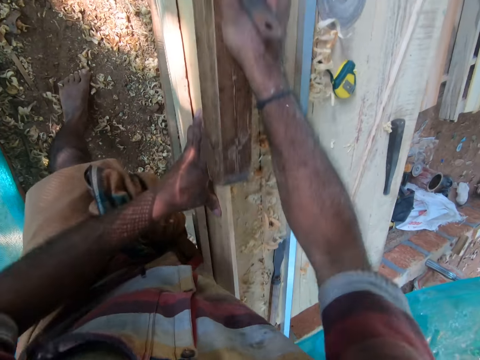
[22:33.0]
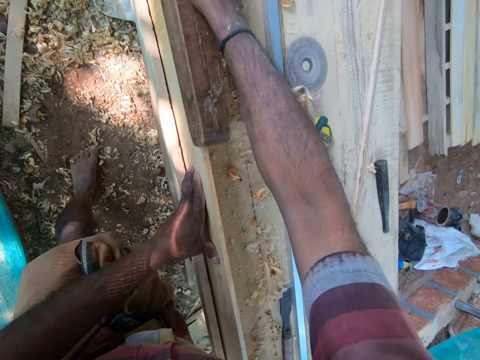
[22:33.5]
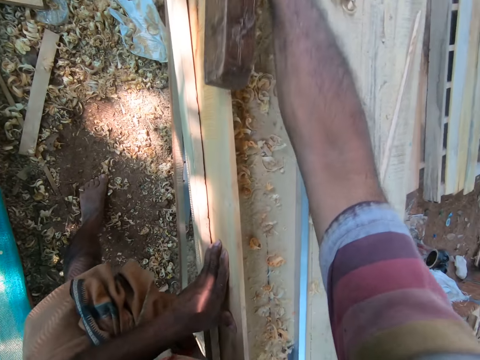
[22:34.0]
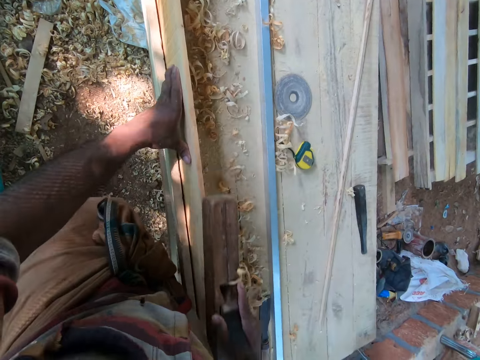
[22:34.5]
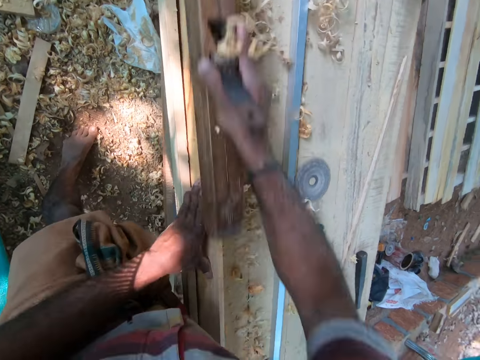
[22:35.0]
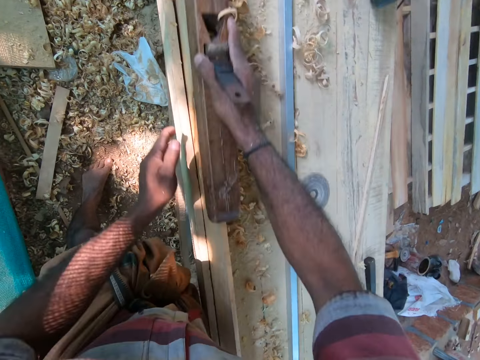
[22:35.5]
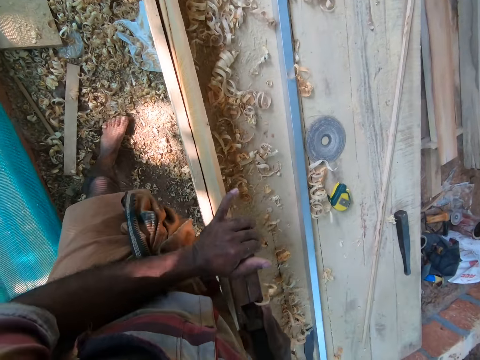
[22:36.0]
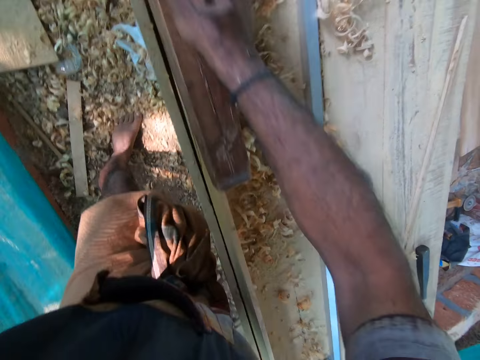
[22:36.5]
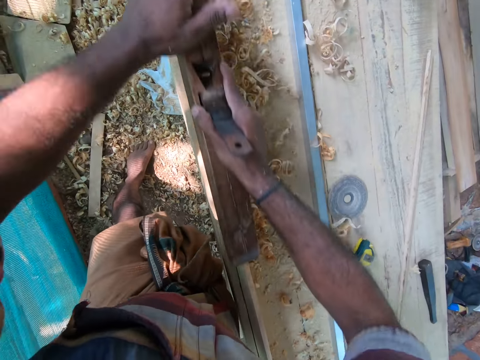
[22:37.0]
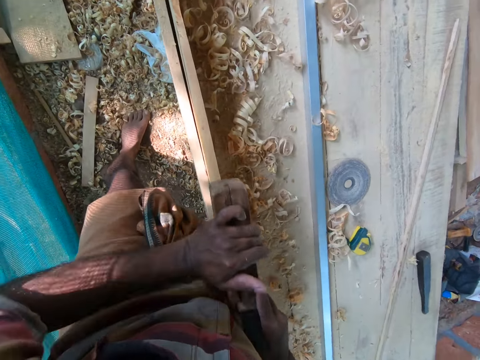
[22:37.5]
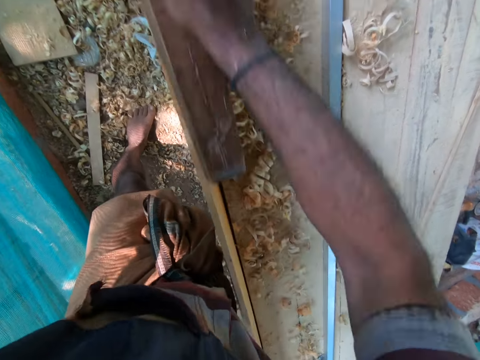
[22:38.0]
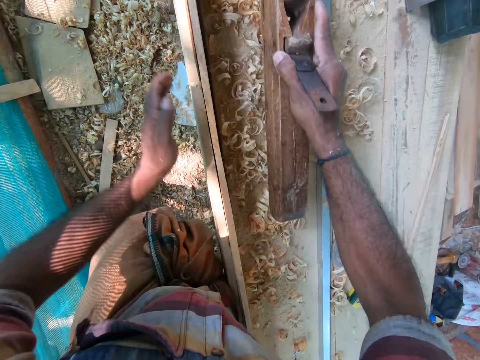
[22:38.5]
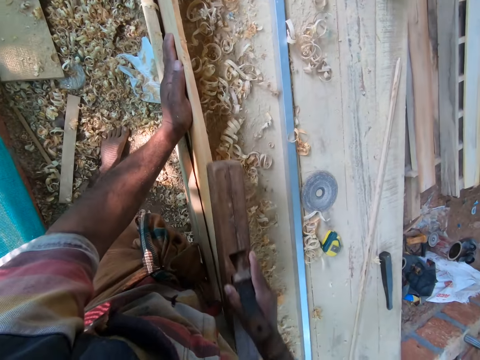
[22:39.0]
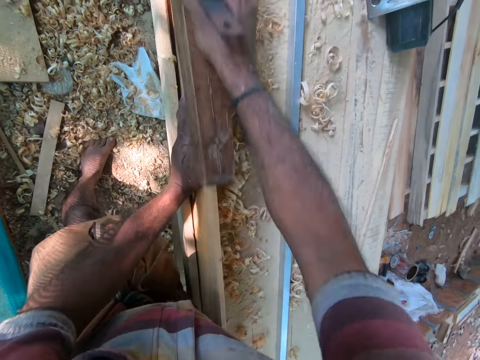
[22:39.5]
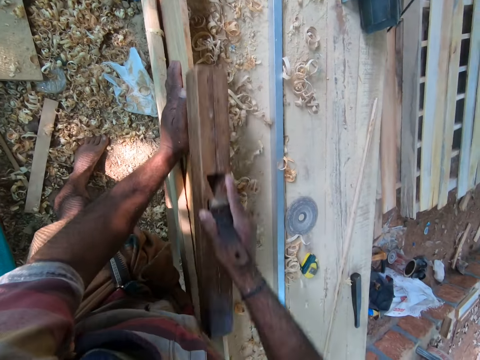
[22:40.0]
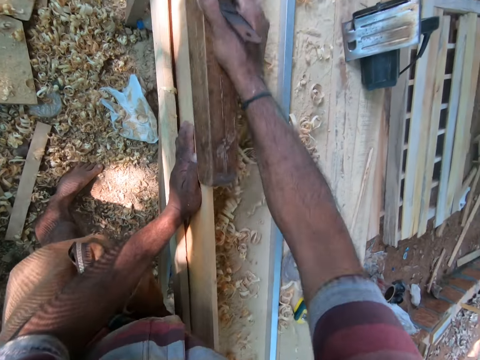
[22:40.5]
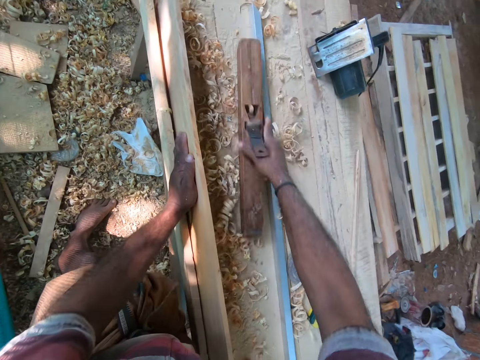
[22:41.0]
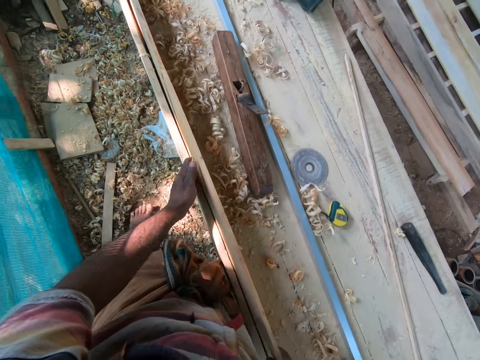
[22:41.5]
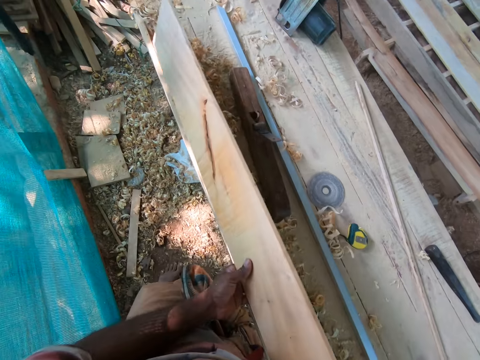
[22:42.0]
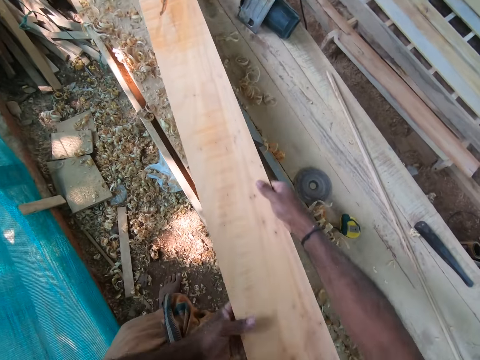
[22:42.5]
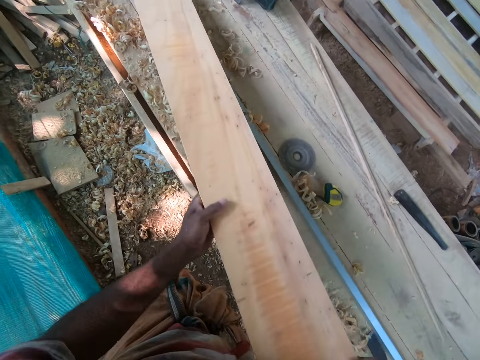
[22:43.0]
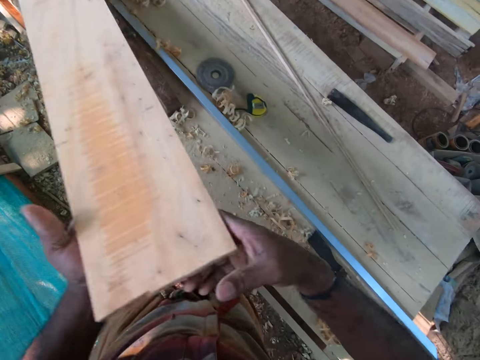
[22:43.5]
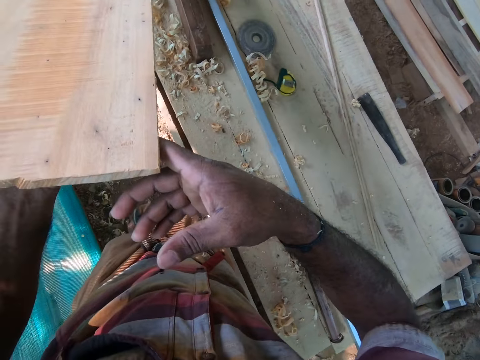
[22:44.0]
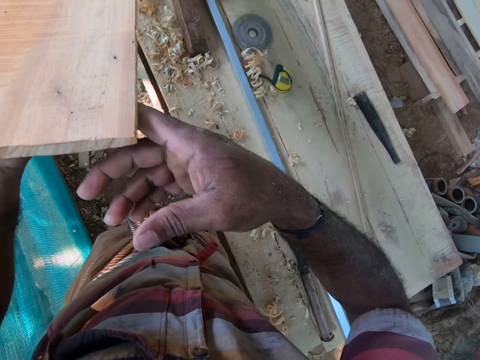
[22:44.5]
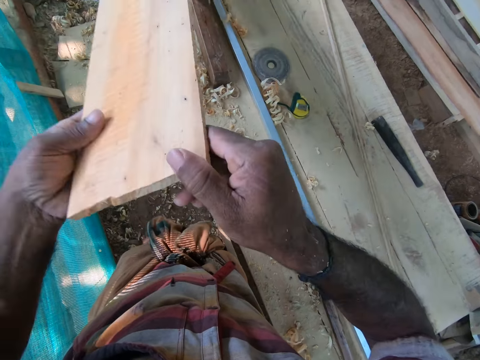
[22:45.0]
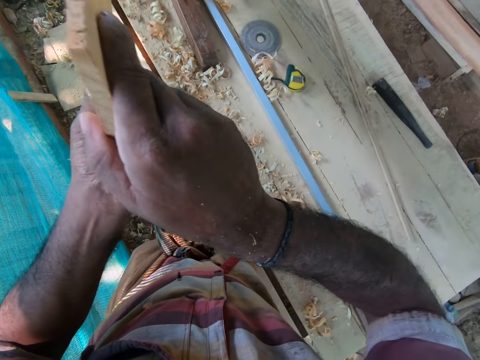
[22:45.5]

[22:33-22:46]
The camera wearer removes his left hand from the plywood on the workbench. He shaves the plywood on the workbench with the wood plane in his hands. He places his left hand on the plywood on the workbench. He shaves the plywood on the workbench with the wood plane in his right hand. He drops the wood plane on the workbench with his right hand. He lifts the plywood from the workbench with his hands. He turns the wood on the lumber. He drops an end of the plywood on the workbench with his hands. He inspects the end of the plywood on the workbench with his hands.

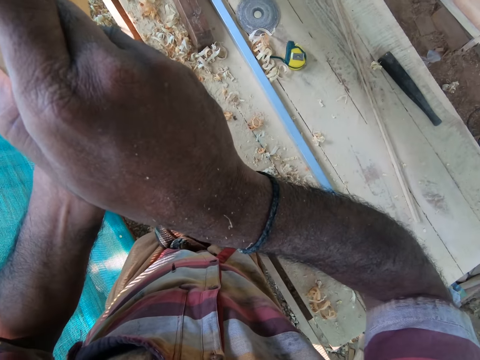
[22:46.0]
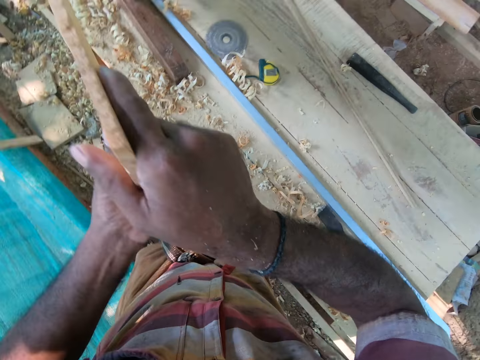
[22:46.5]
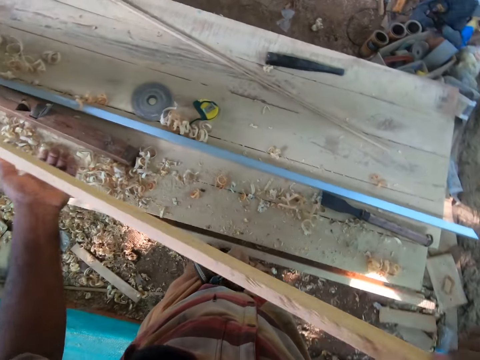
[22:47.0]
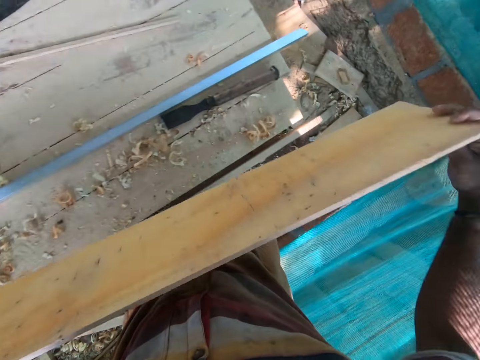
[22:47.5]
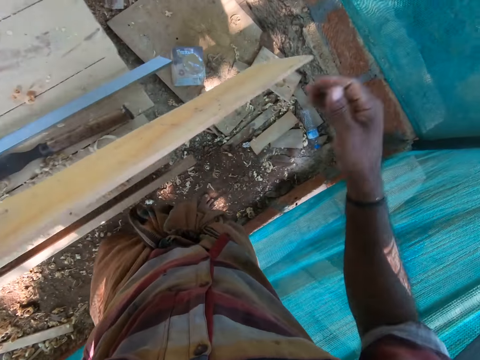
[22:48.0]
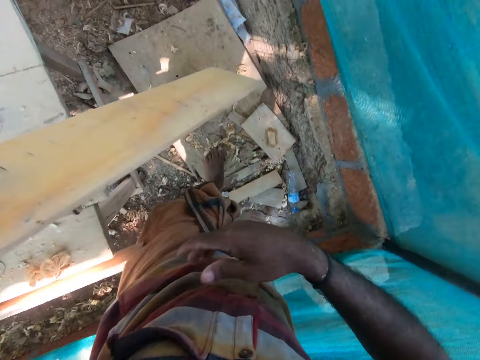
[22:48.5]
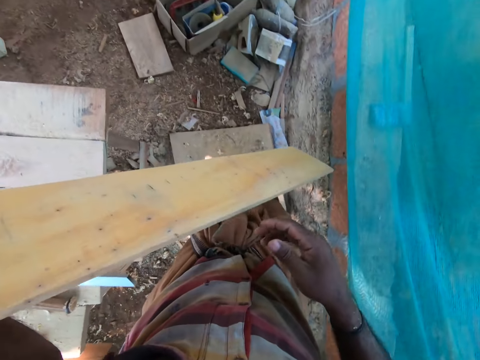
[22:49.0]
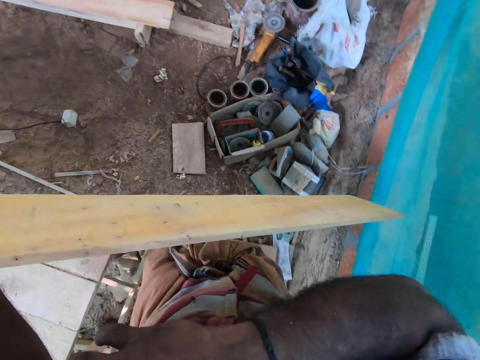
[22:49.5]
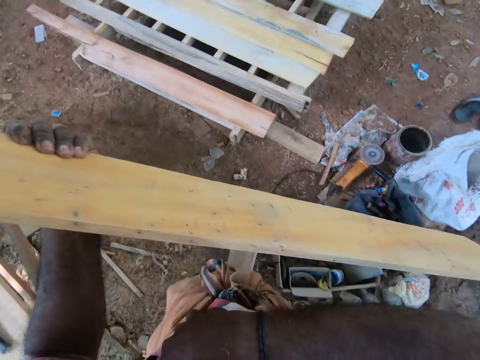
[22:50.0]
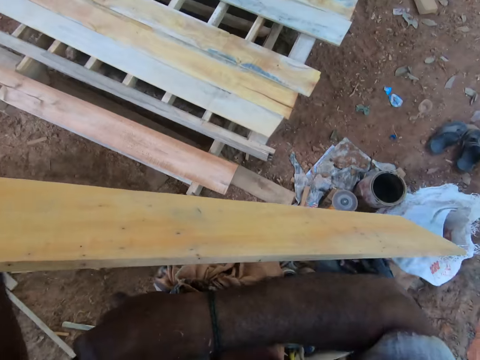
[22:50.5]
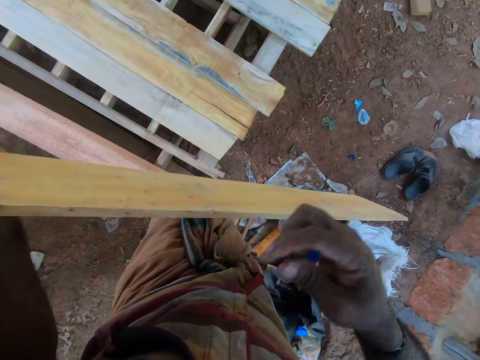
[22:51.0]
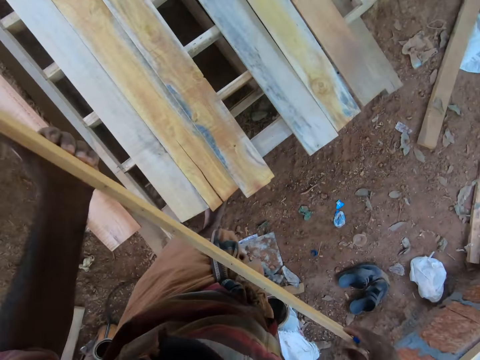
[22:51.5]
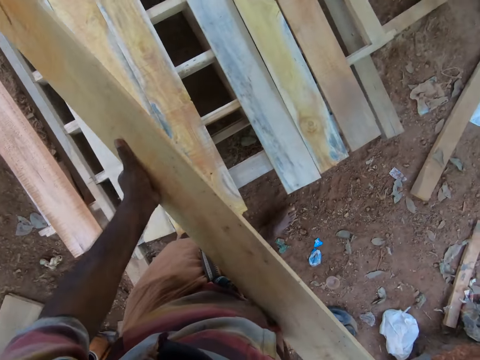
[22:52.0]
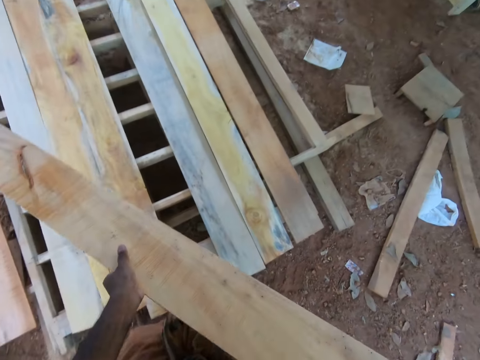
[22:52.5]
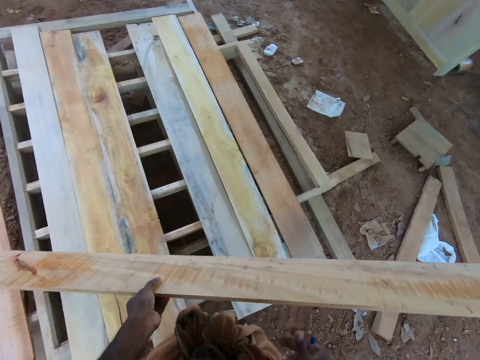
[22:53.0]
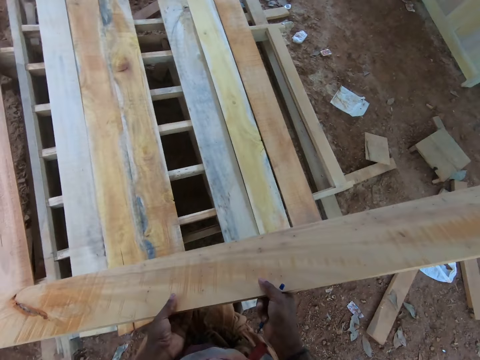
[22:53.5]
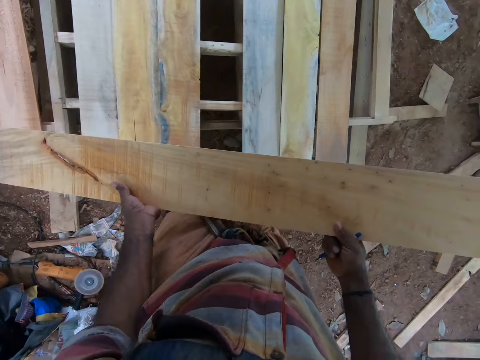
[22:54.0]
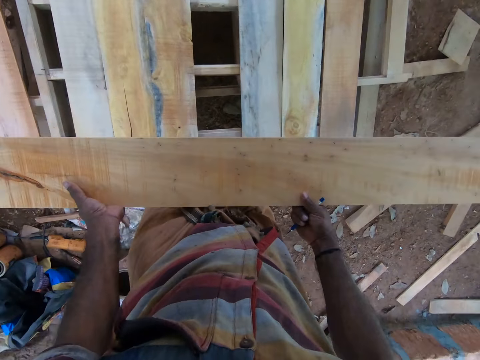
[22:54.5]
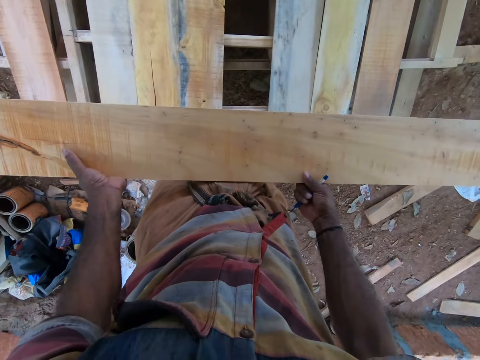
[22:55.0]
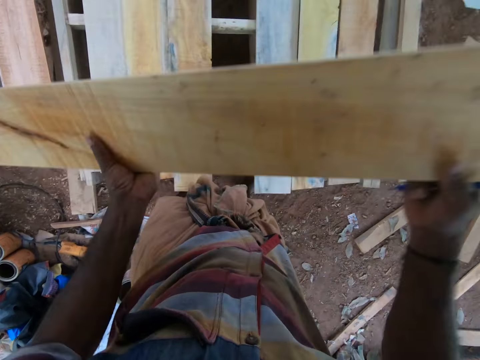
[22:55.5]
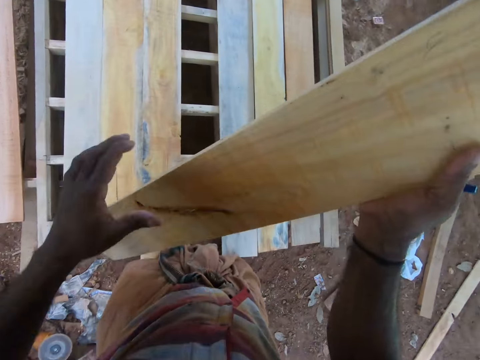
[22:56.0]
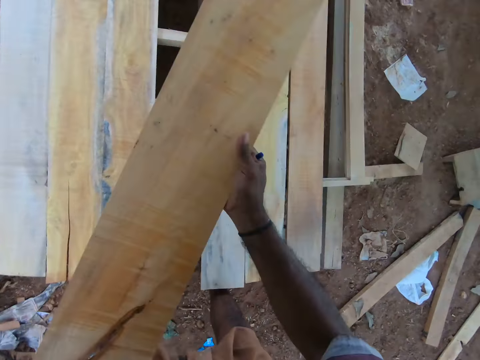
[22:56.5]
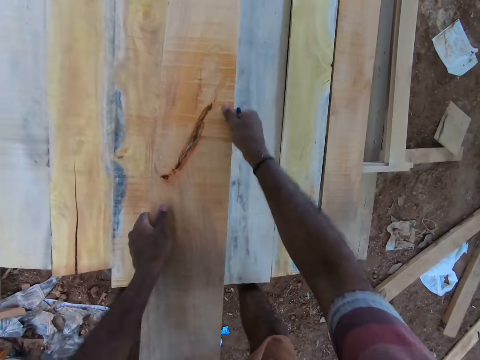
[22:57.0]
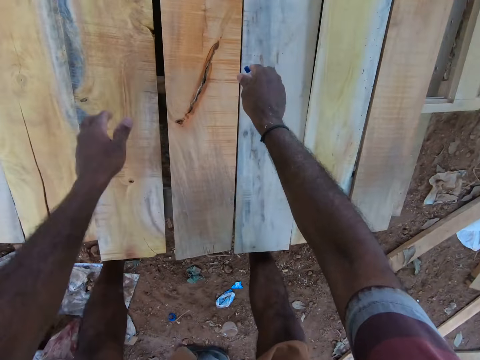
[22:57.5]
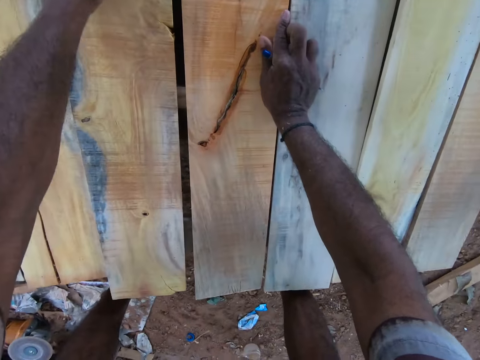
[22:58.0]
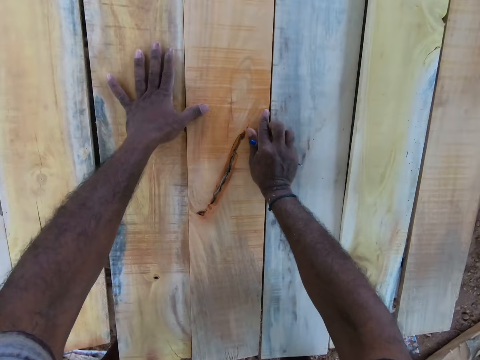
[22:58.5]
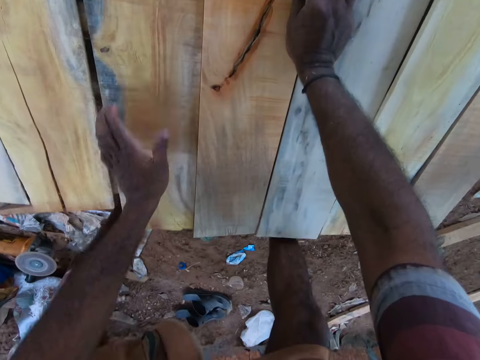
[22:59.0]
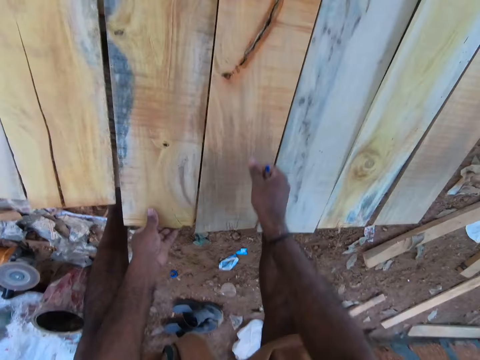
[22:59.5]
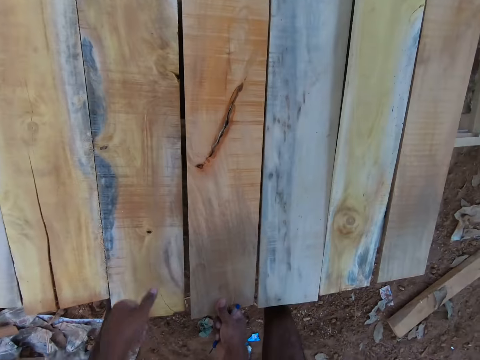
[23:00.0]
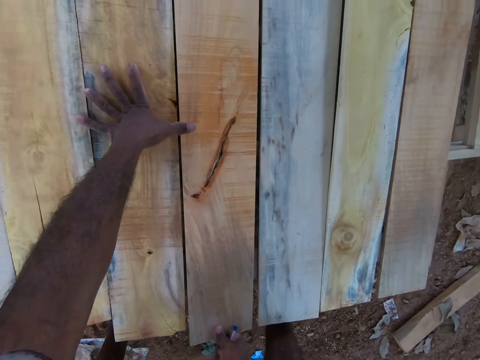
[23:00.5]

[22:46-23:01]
The camera wearer moves the plank on the table with both hands. He carries the plank from the table with his left hand. He holds the plank with both hands. He raises the plank with both hands. He drops the plank on a pallet with both hands. He places his right hand on the pallet. He arranges some planks on the pallet with both hands. He inspects the woods.
